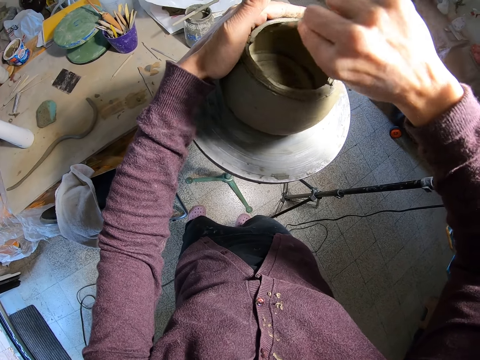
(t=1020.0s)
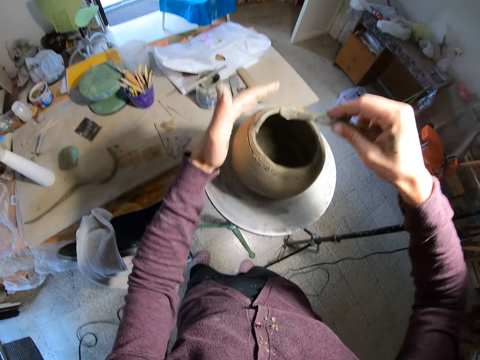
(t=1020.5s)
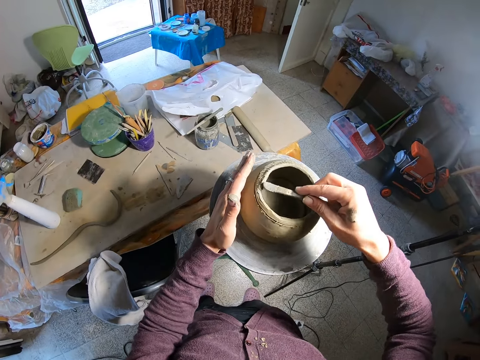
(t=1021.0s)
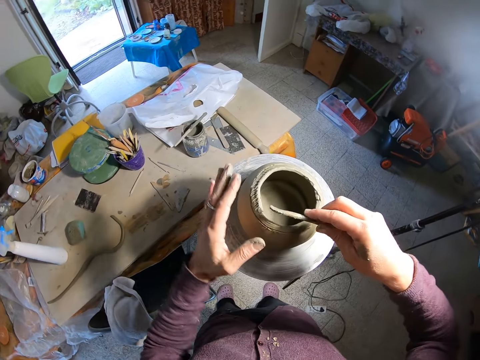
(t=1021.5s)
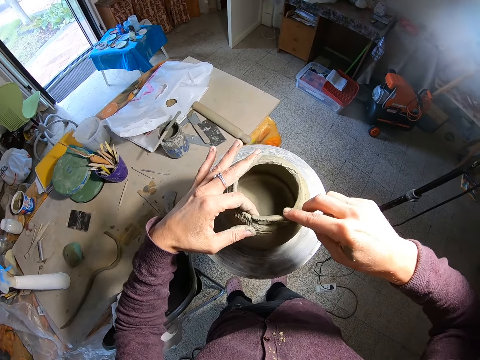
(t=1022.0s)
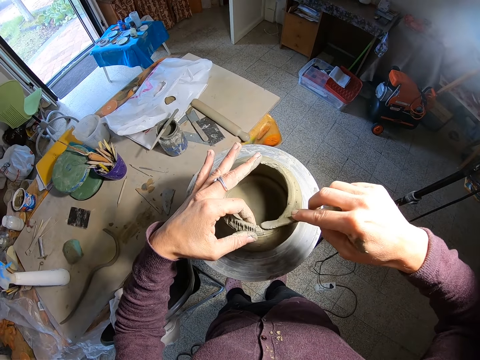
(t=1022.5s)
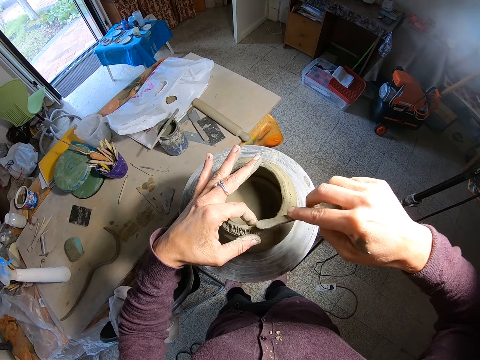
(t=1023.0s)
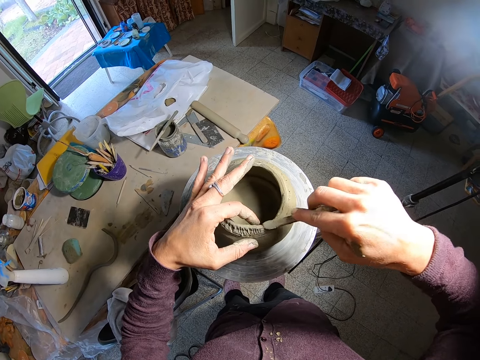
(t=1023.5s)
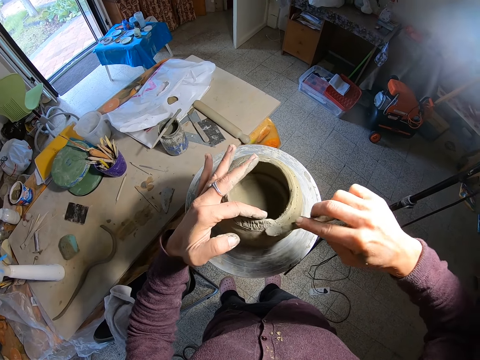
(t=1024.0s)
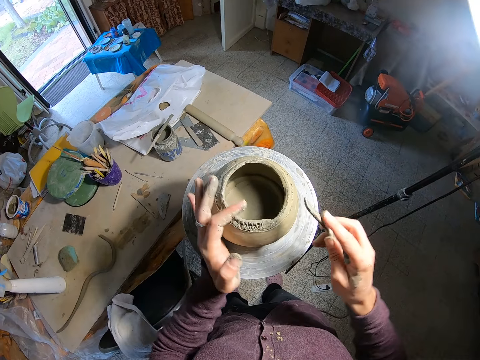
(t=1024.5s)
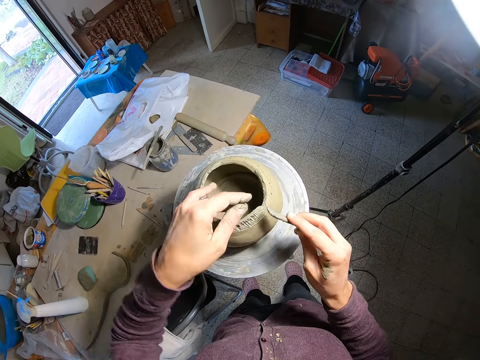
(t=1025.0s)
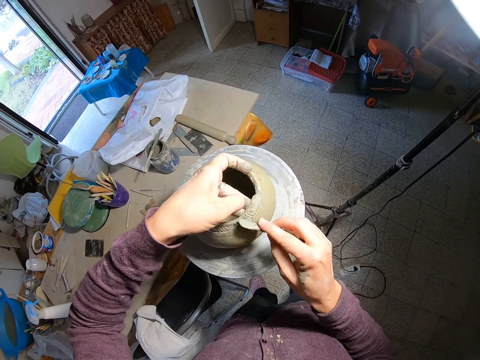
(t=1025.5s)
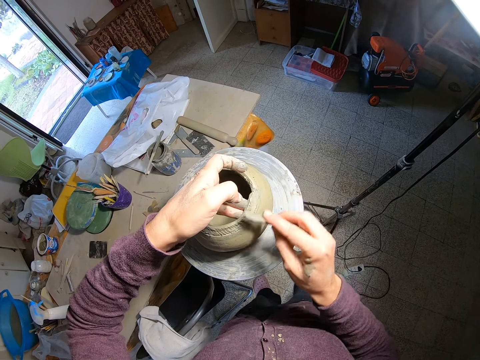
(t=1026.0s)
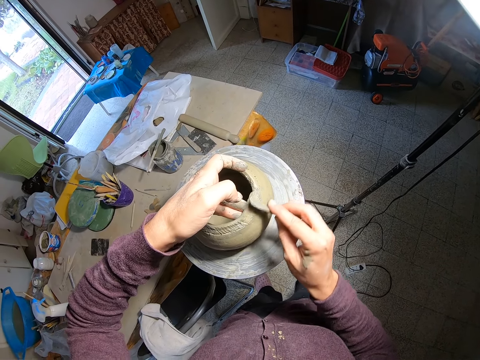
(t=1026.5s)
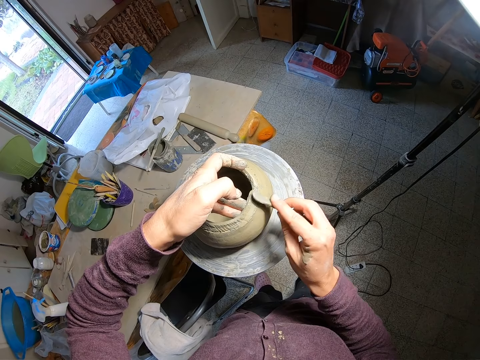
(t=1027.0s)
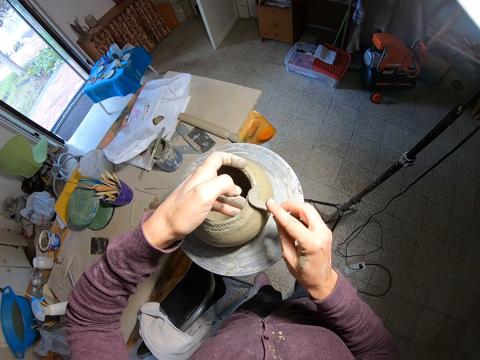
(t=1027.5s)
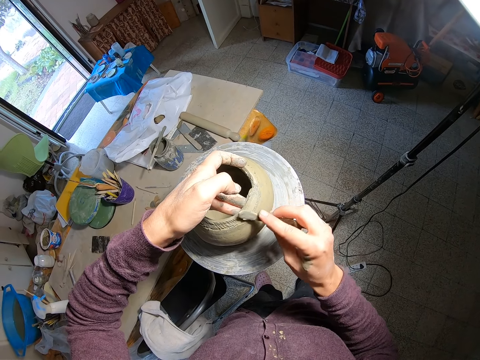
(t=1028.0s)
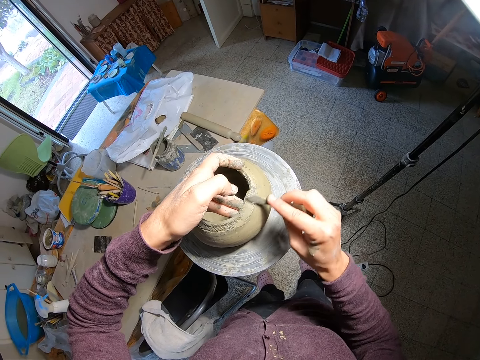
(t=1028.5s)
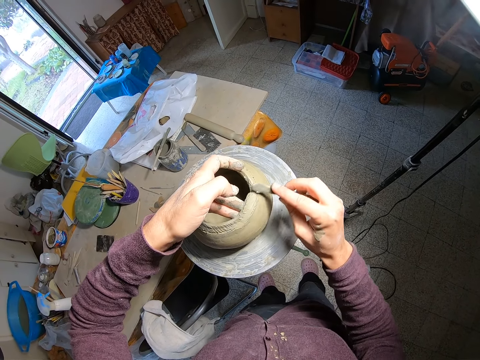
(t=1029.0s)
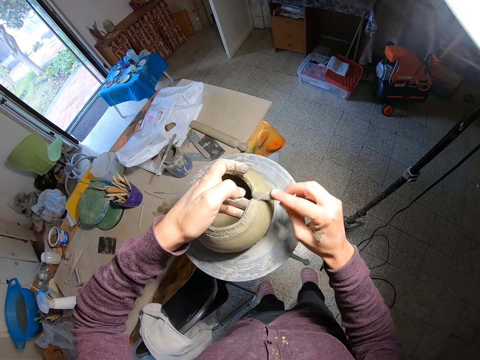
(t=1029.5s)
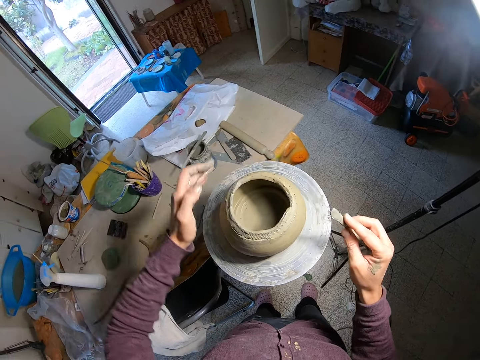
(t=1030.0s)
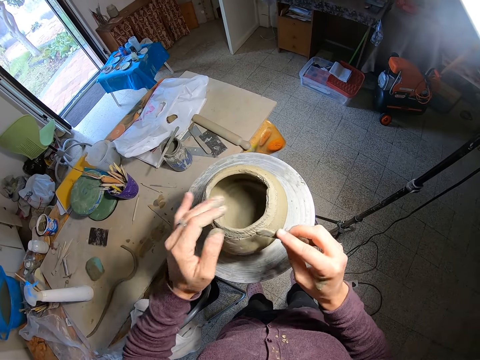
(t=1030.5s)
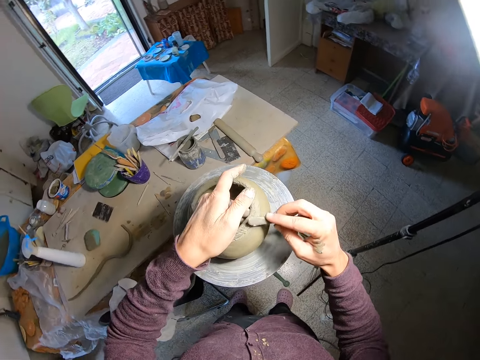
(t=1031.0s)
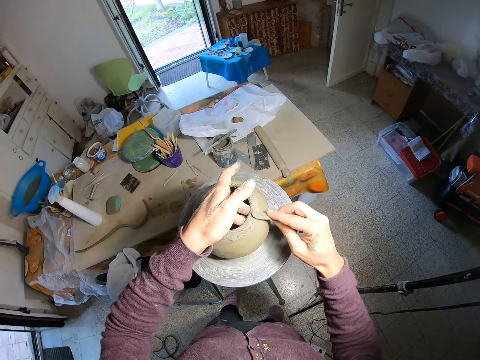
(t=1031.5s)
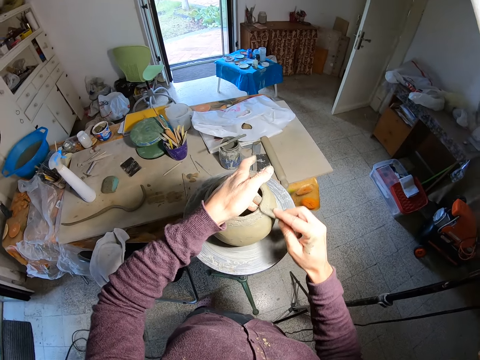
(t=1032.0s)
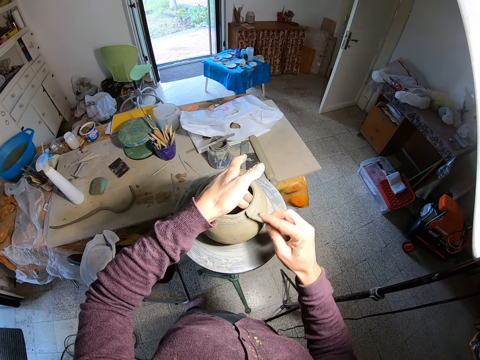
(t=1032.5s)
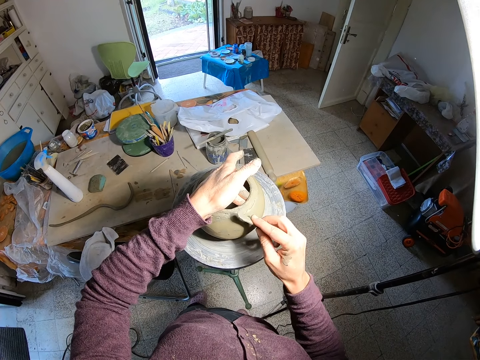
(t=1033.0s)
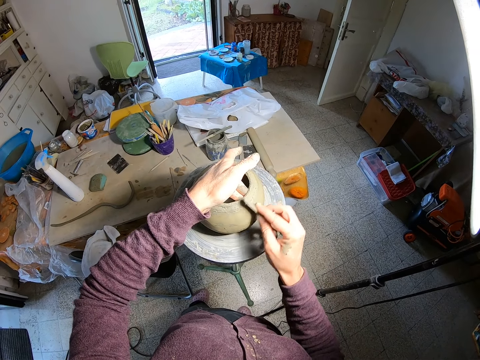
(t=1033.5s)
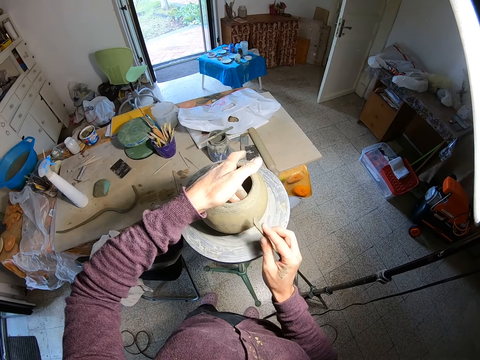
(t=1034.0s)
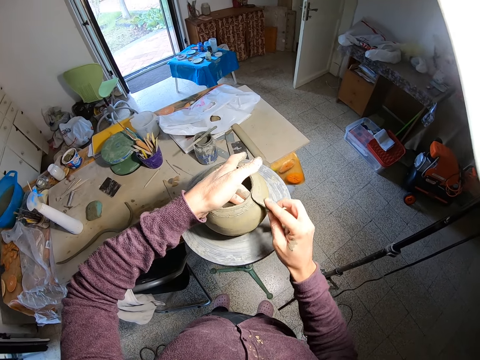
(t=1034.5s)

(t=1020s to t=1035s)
The camera wearer blends the wet clay pot with her left hand and the spatula in her right hand. She rolls the throwing wheel with her left hand. She stares at the pot. She blends the wet clay pot with her left hand and the spatula in her right hand. She scrapes the pot with a brush.

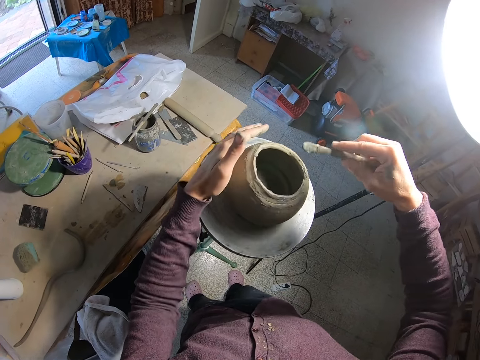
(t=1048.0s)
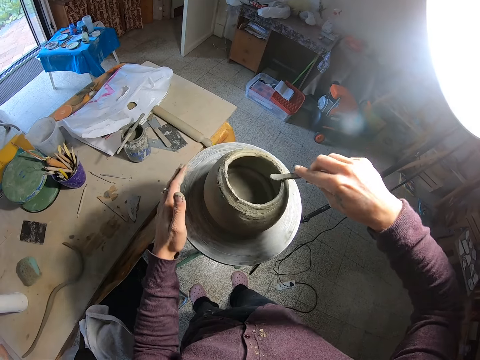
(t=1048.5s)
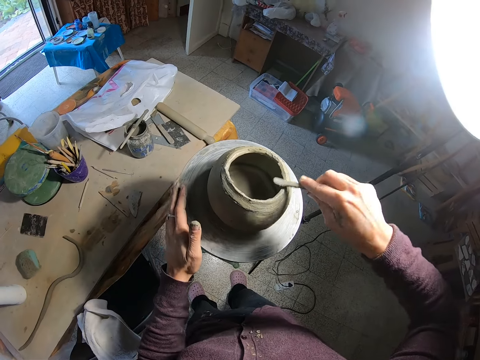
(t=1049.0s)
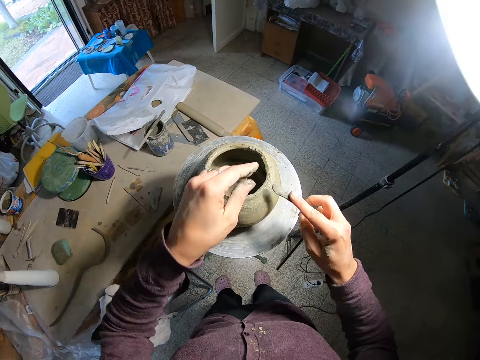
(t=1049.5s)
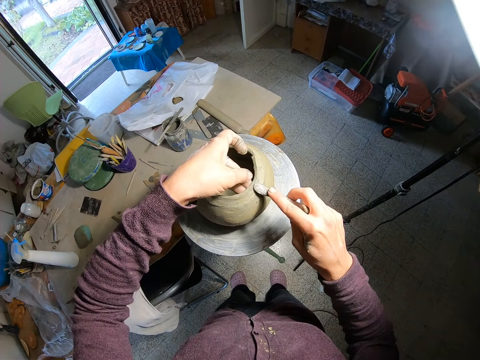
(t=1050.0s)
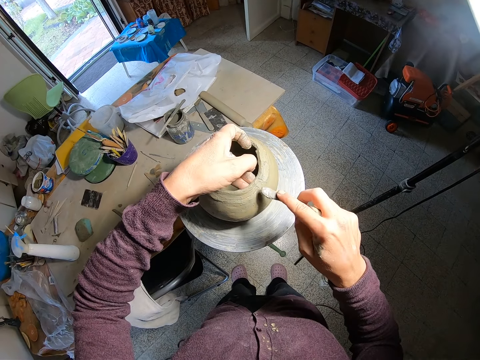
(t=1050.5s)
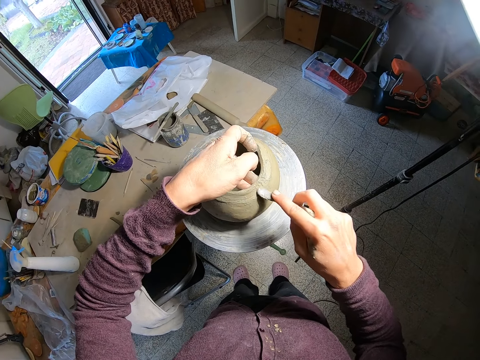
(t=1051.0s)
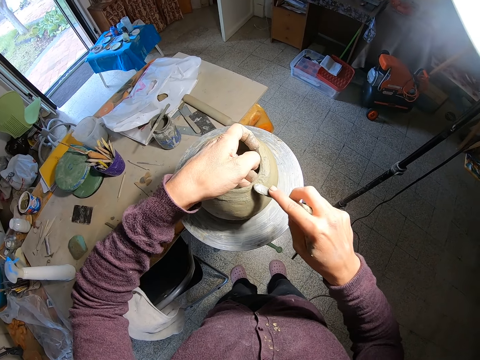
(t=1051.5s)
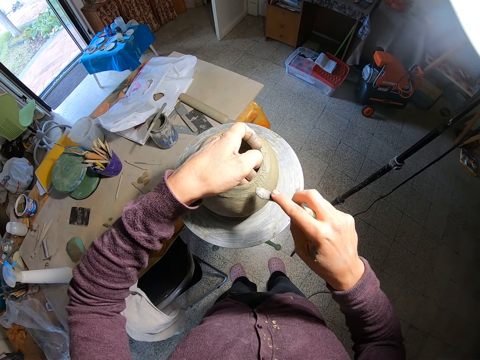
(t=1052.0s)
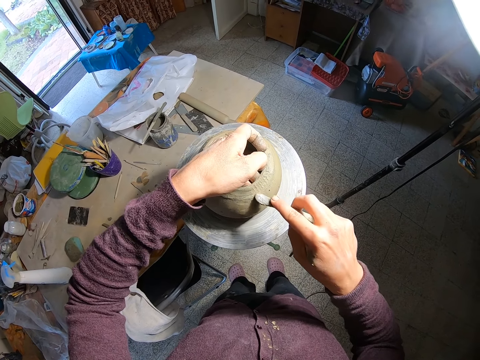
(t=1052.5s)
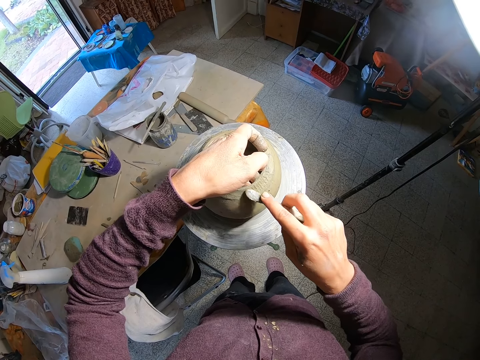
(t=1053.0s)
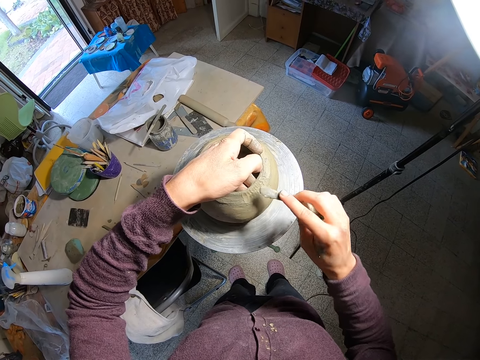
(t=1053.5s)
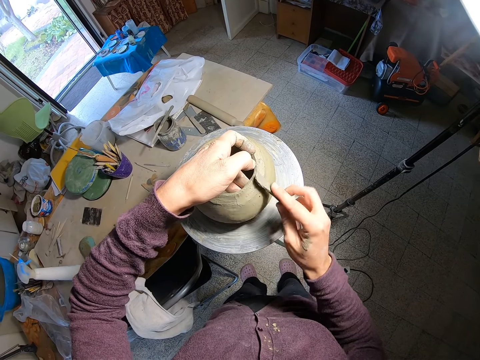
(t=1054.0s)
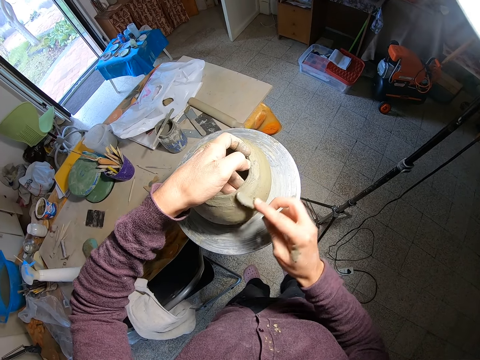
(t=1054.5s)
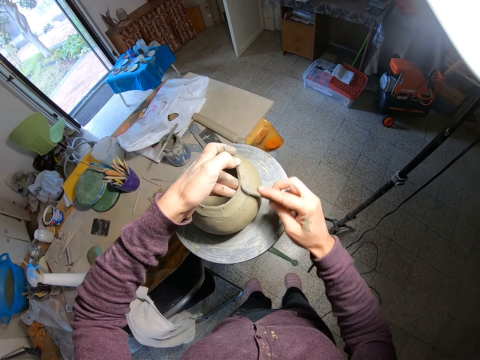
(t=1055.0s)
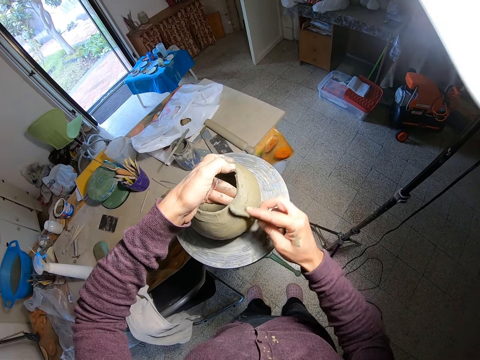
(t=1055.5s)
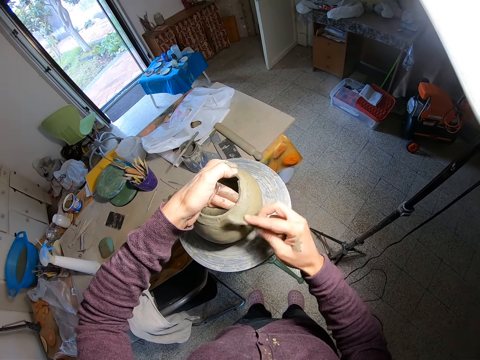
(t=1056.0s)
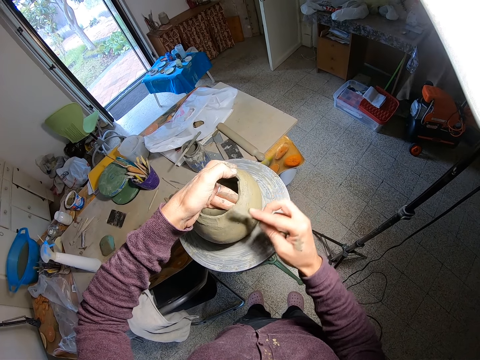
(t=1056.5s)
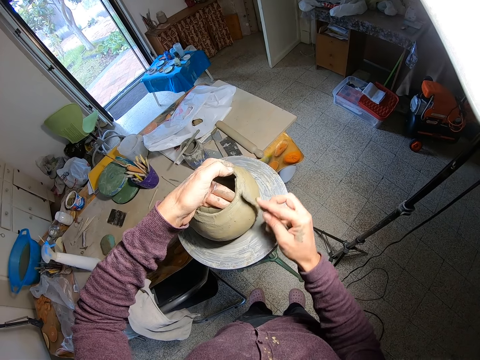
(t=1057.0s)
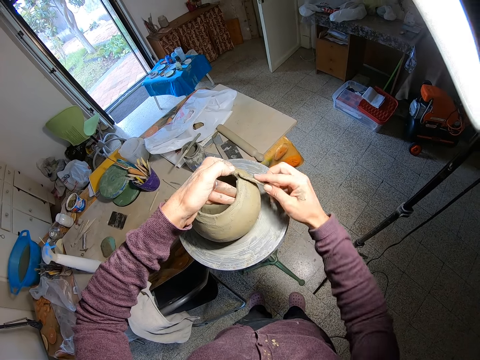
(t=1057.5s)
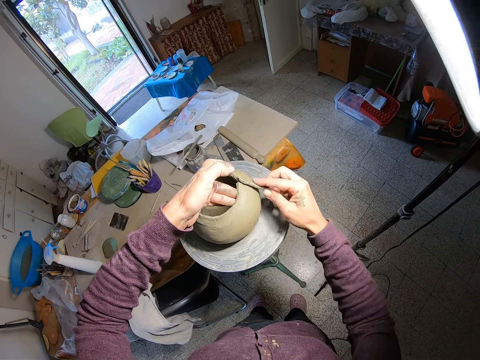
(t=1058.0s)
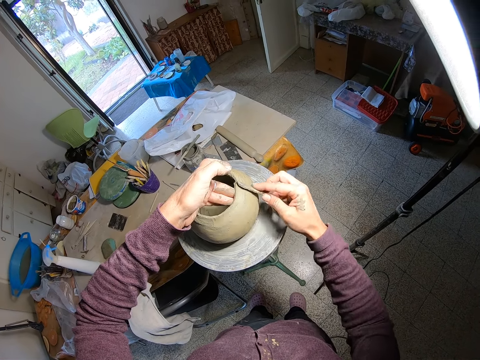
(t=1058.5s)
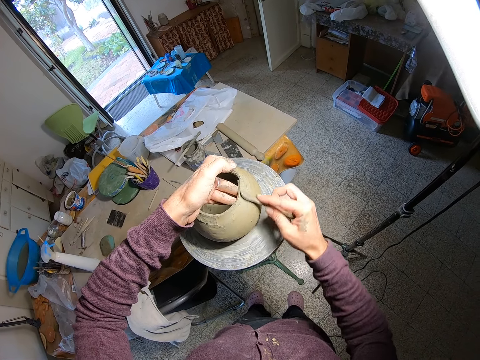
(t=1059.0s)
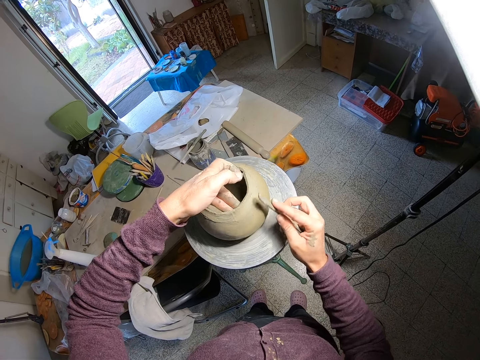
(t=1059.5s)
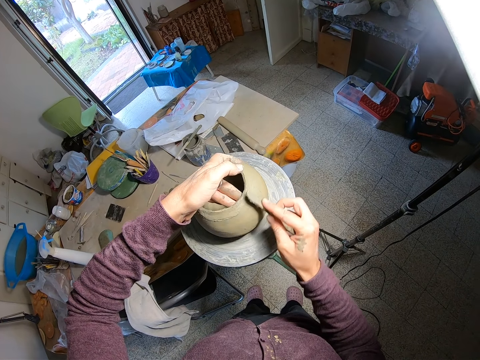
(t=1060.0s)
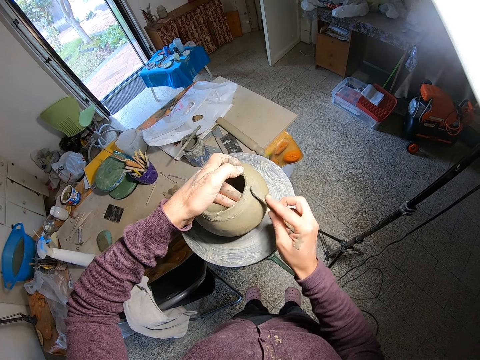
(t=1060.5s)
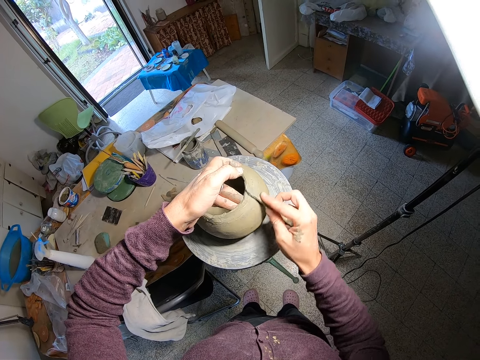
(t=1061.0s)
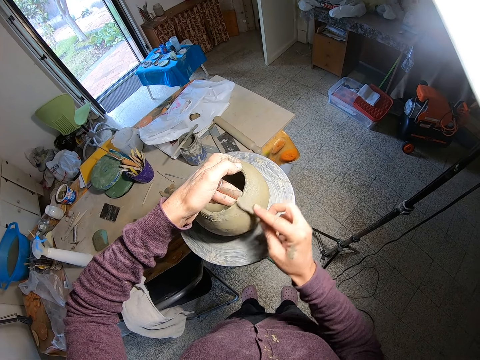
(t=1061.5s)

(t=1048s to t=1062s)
The camera wearer rolls the throwing wheel with her left hand. She blends the wet clay pot with her left hand and the spatula in her right hand.
